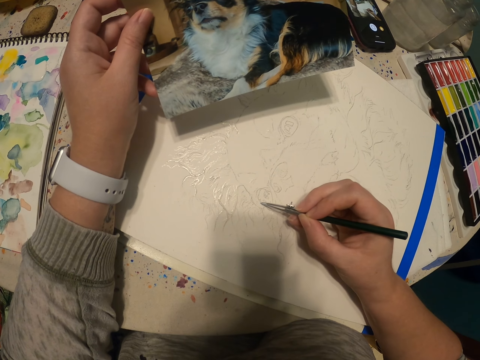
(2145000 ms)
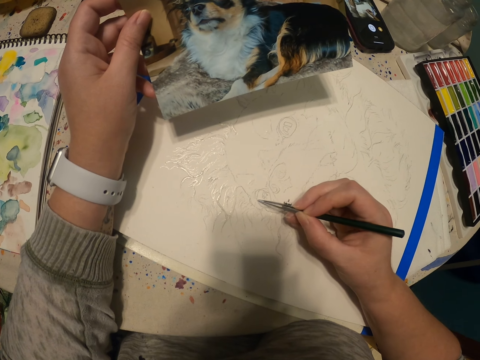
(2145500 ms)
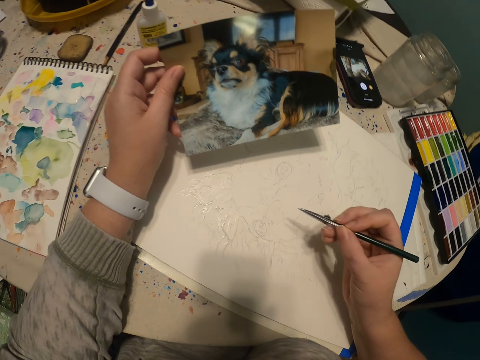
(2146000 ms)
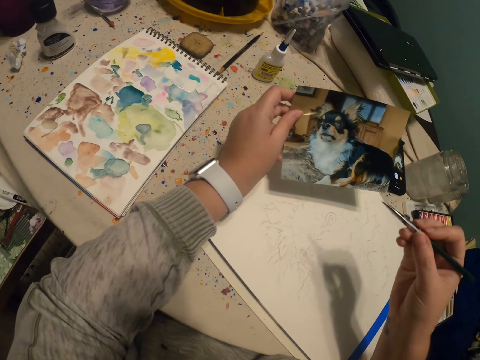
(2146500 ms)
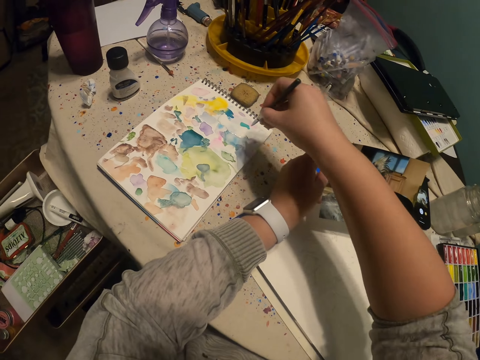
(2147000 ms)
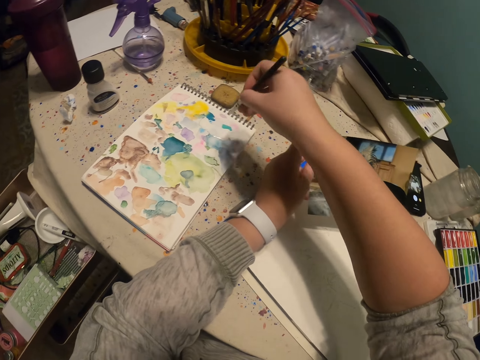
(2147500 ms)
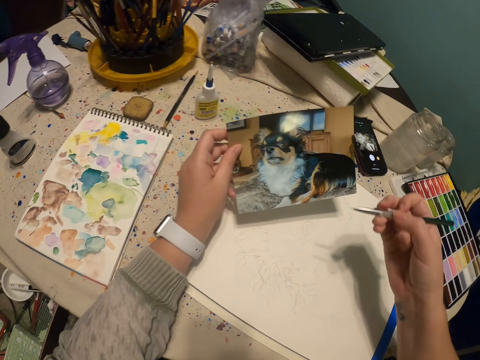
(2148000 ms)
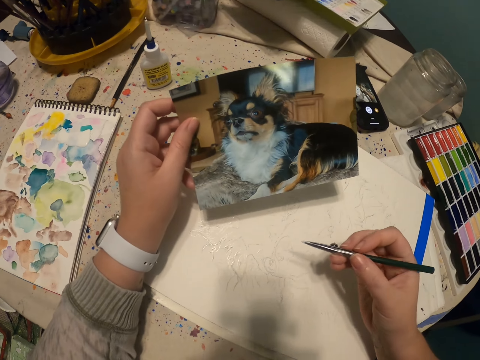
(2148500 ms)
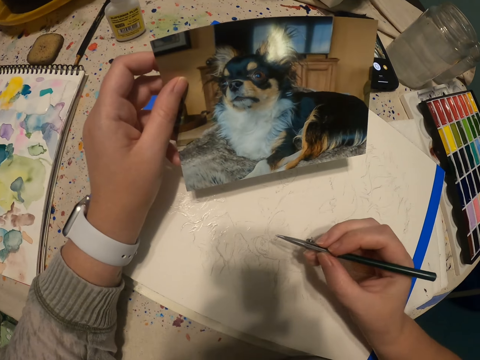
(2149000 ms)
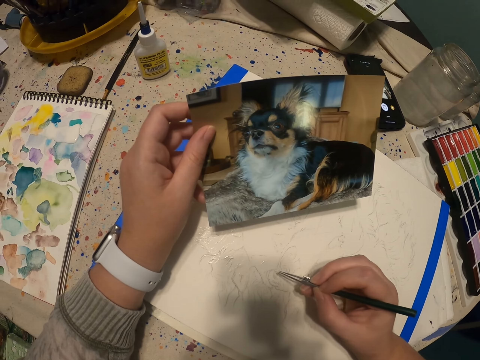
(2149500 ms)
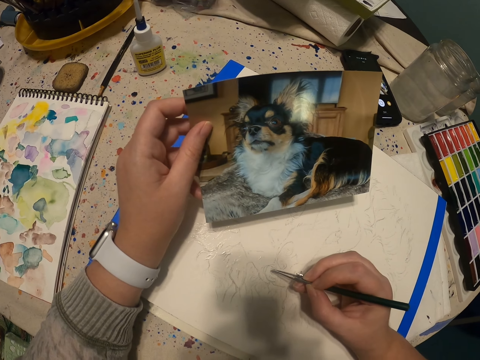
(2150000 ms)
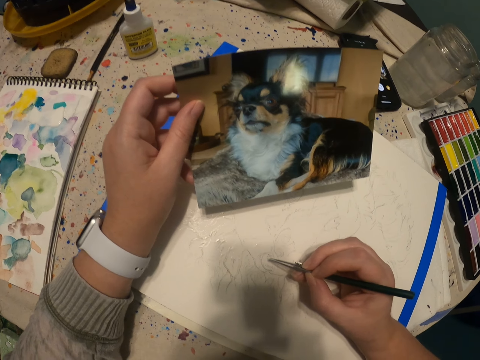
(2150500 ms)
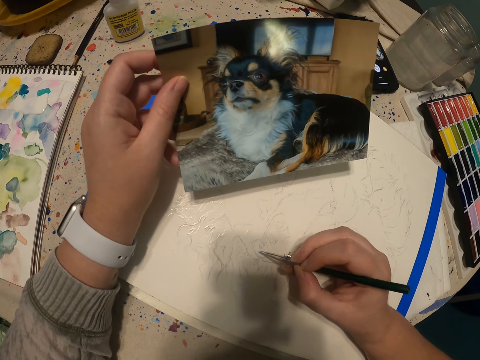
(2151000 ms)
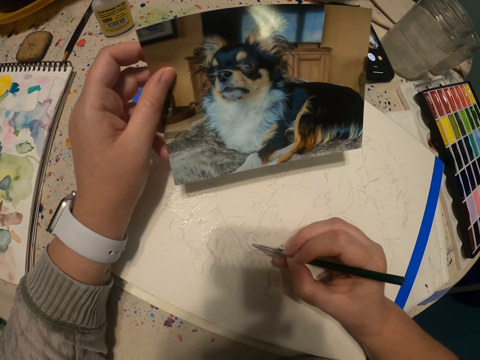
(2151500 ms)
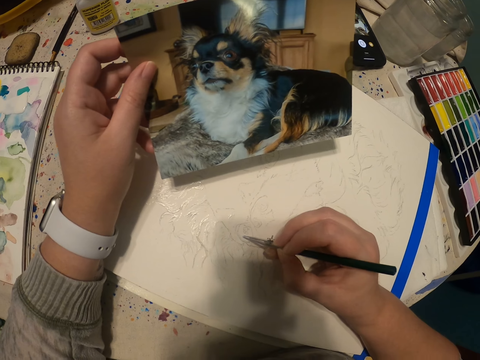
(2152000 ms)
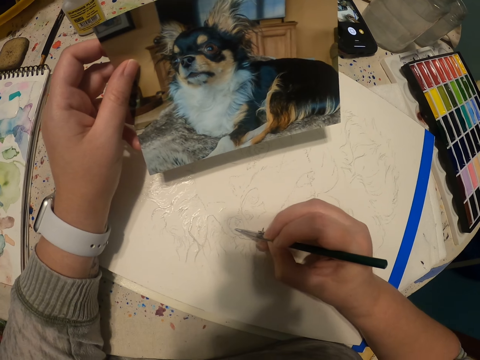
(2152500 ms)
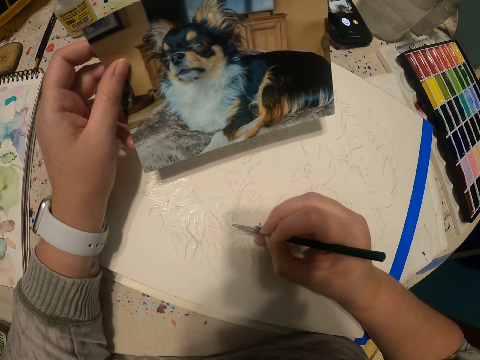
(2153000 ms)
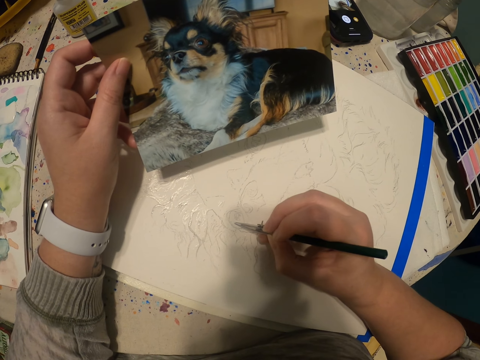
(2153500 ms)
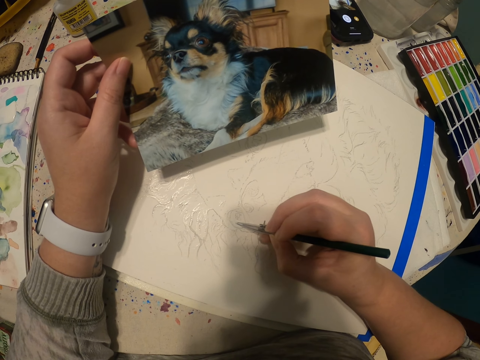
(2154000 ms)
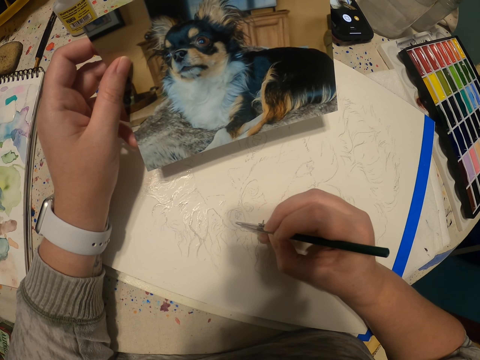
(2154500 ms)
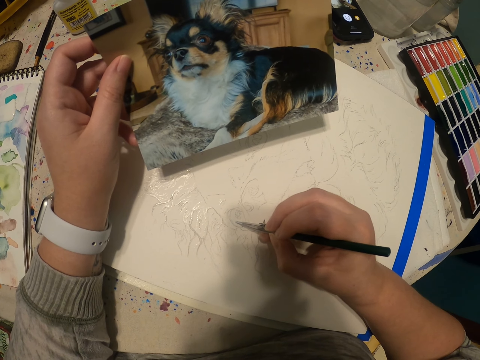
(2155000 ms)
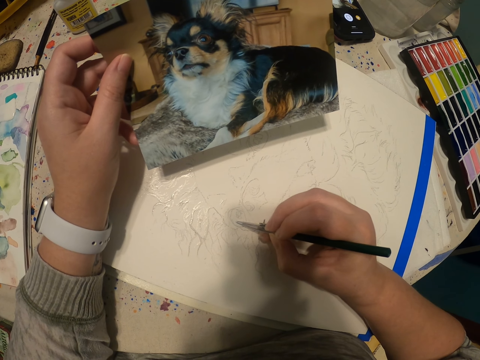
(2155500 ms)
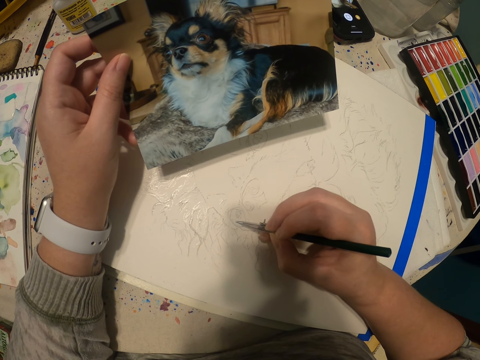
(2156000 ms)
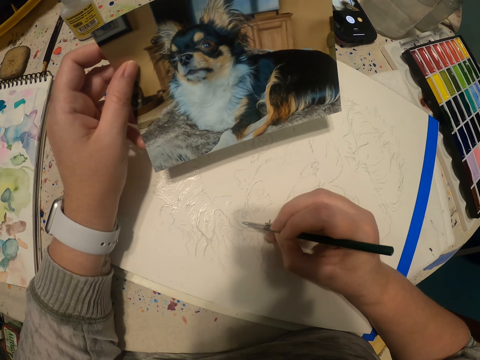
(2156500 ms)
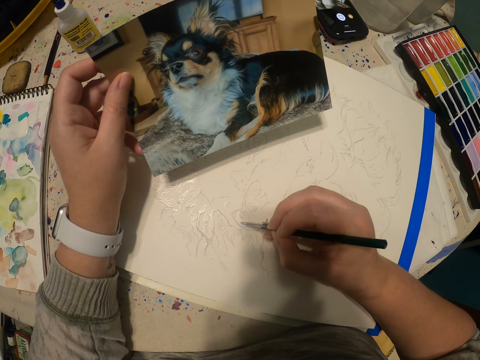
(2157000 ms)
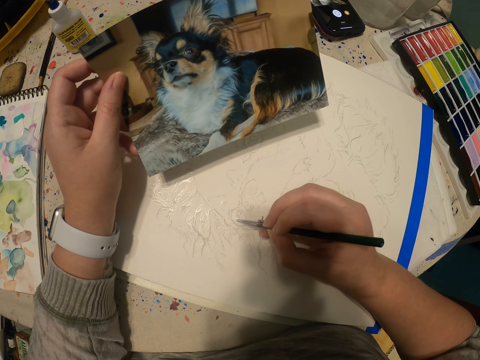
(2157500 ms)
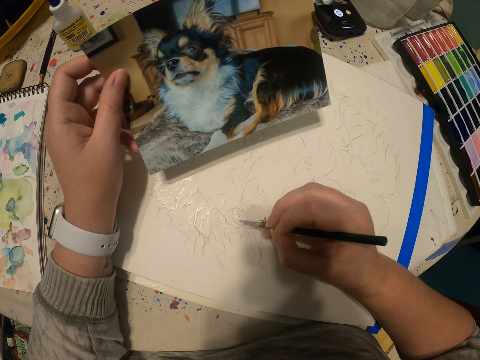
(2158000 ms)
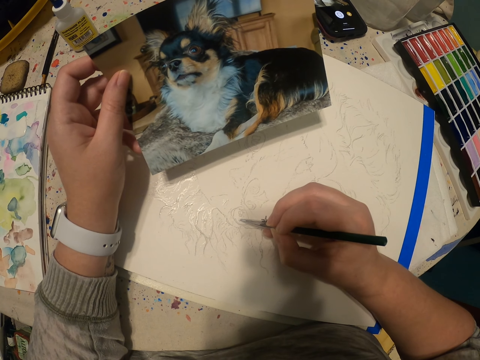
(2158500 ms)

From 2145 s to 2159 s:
The camera wearer scoops paint with a paint pen. They paint a sketch of a dog with the paint pen.

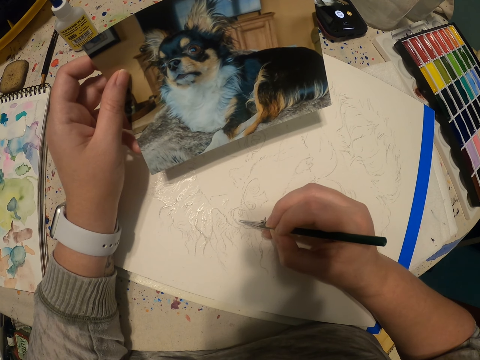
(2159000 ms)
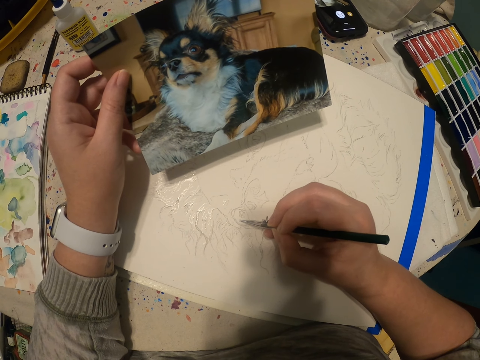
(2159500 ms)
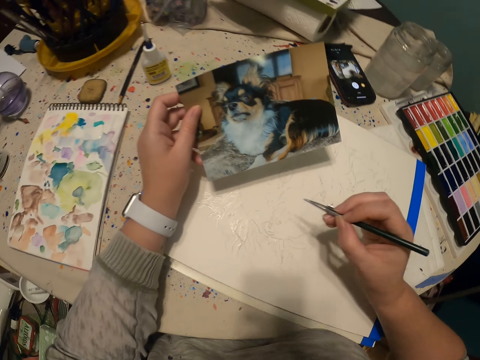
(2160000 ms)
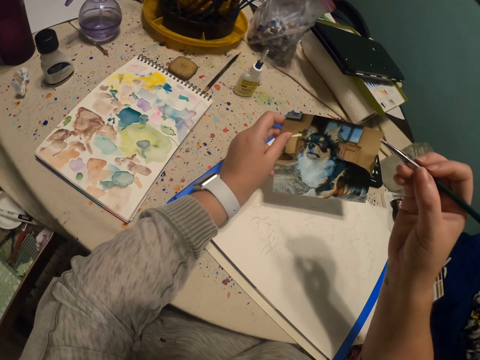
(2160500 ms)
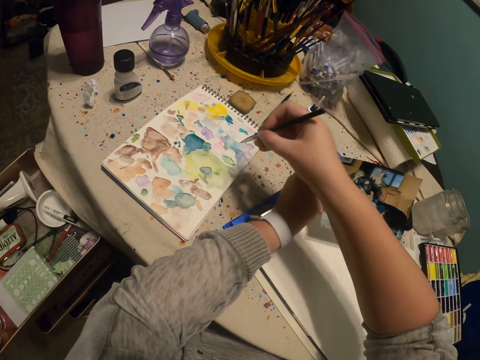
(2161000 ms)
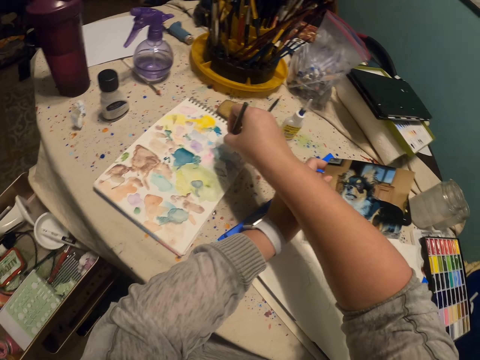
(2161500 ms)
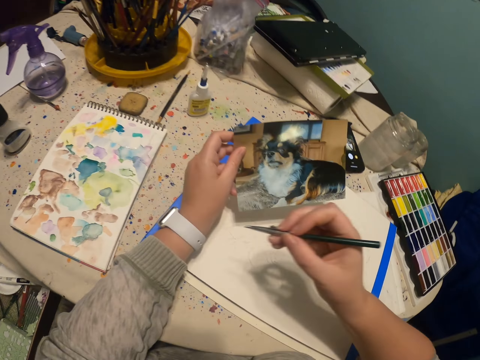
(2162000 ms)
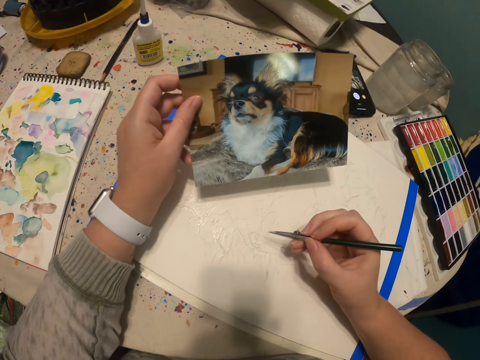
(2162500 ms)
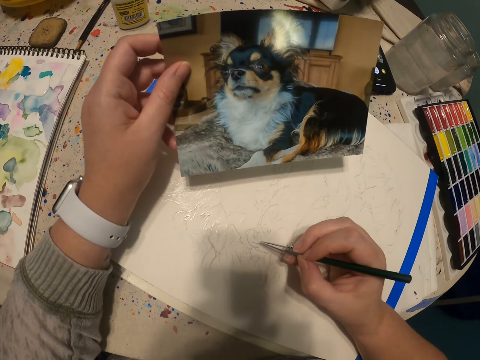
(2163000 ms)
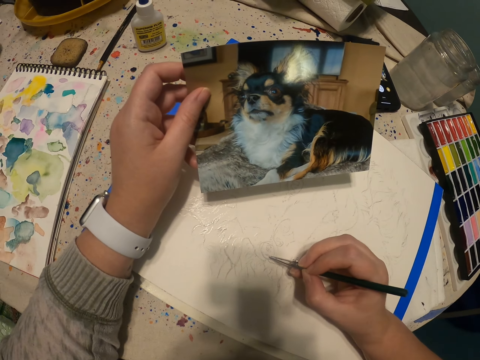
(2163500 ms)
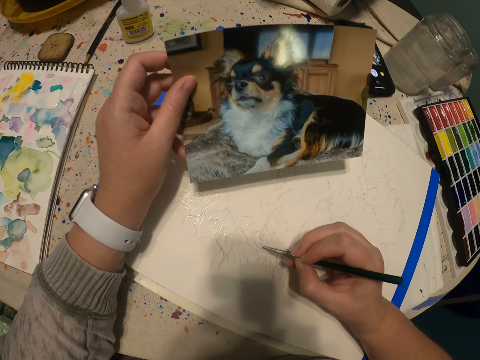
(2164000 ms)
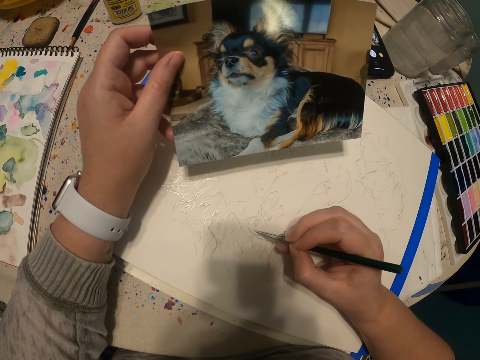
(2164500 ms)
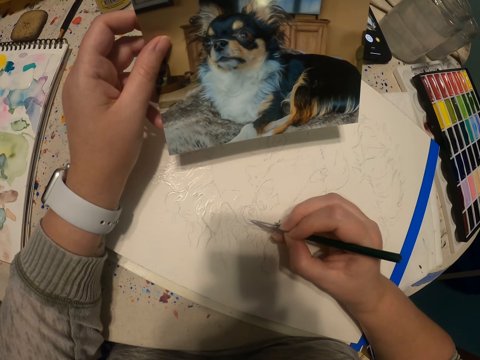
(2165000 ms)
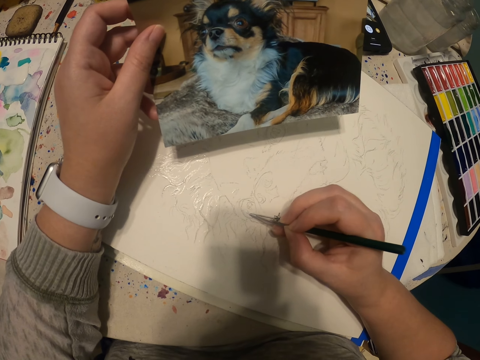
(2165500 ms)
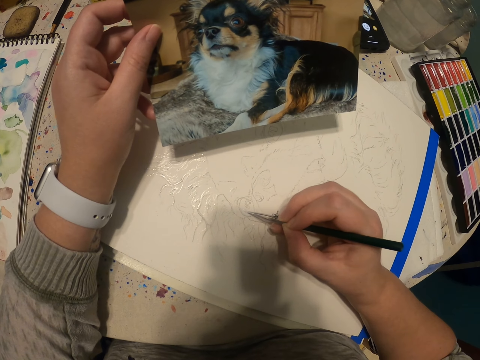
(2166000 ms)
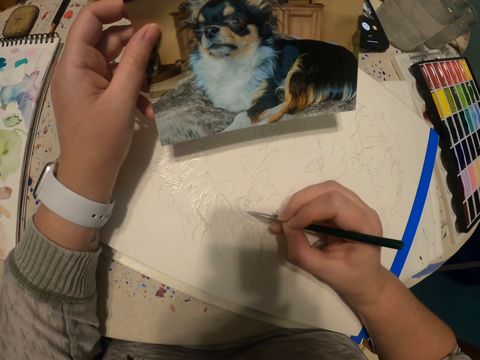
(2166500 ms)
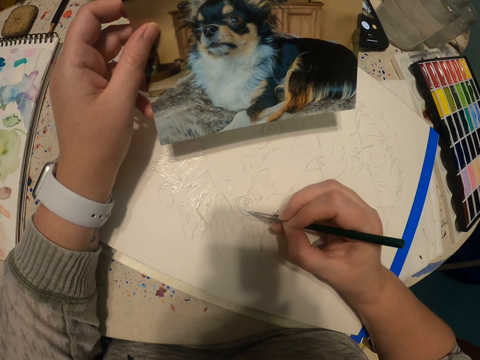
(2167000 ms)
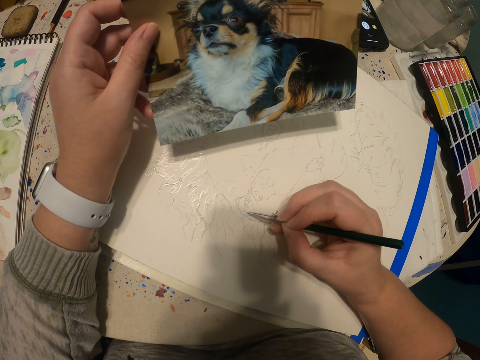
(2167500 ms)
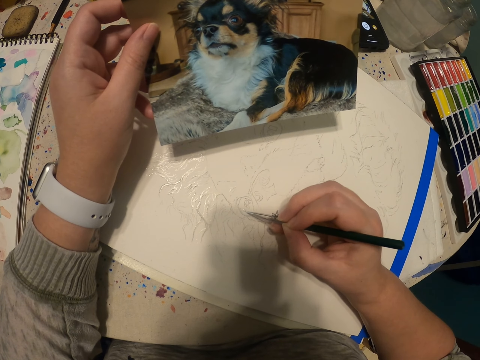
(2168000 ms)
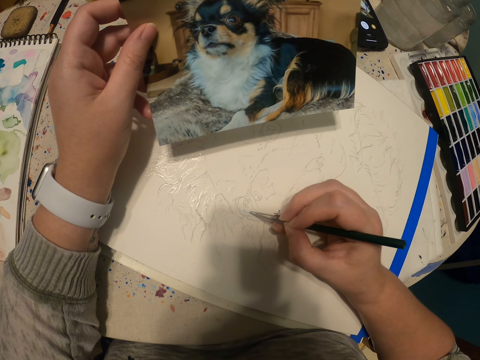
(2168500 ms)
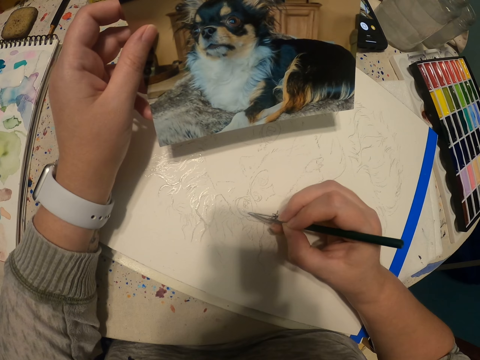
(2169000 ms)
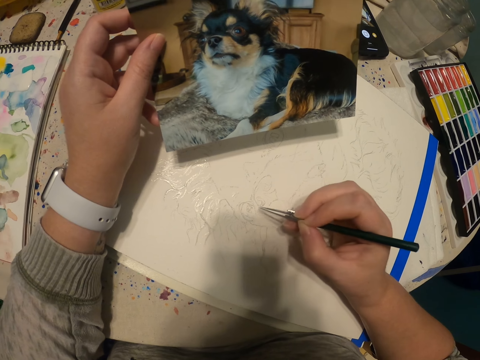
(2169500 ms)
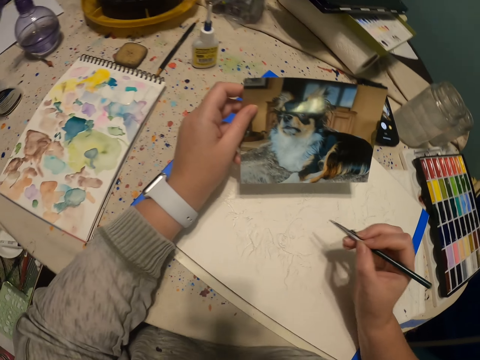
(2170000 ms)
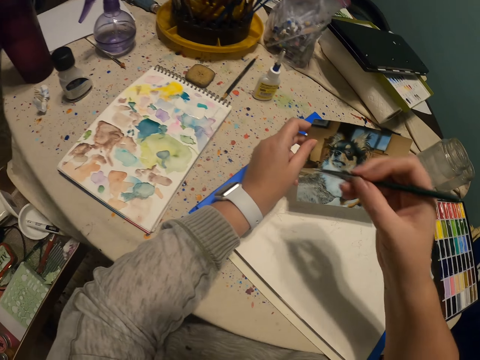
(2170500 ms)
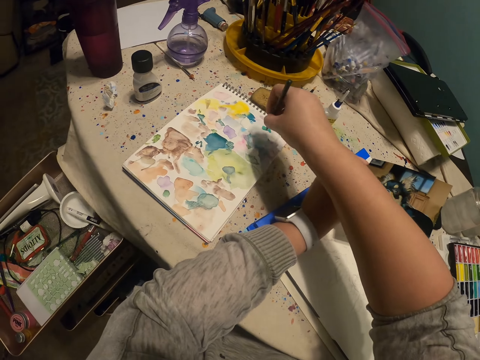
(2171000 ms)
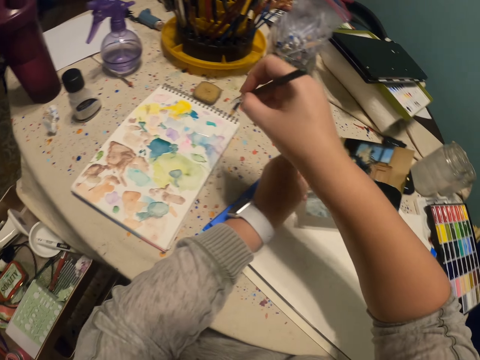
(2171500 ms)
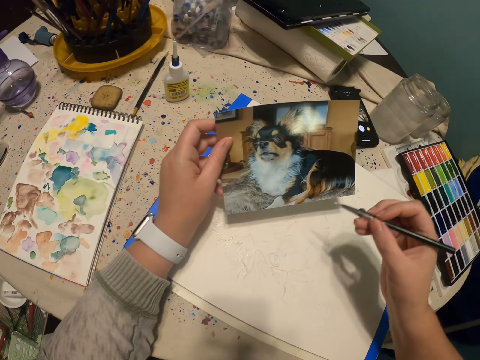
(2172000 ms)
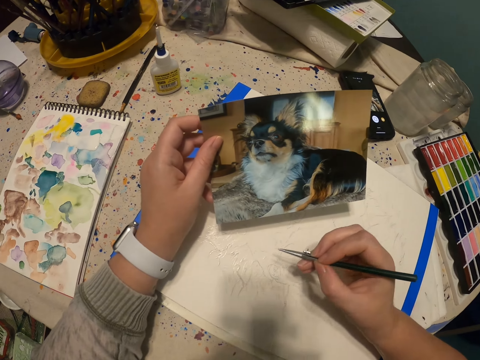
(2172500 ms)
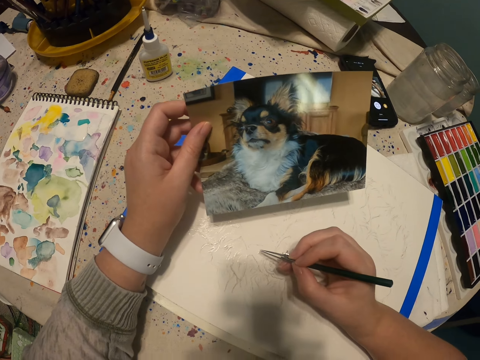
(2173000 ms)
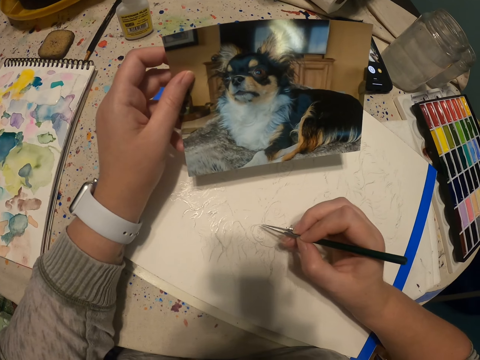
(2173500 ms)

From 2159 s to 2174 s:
The camera wearer scoops paint with a paint pen. They paint a sketch of a dog with the paint pen. They scoop paint with the paint pen. They draw a picture of a dog.
